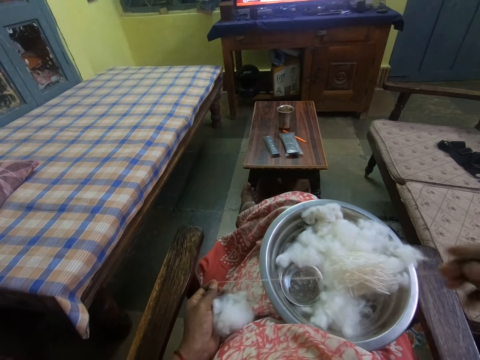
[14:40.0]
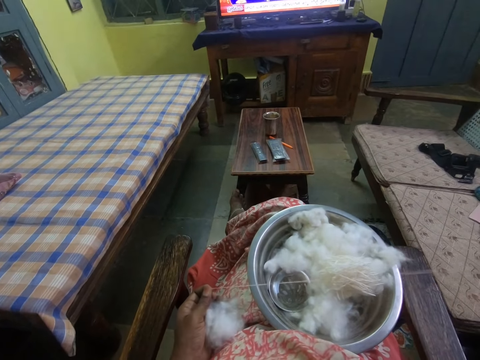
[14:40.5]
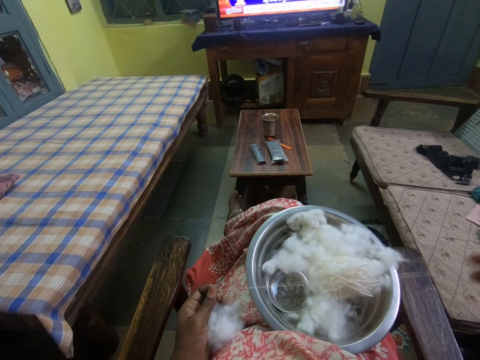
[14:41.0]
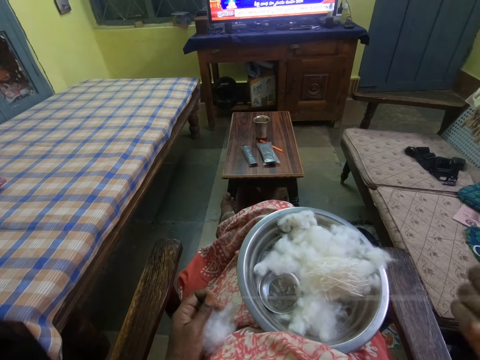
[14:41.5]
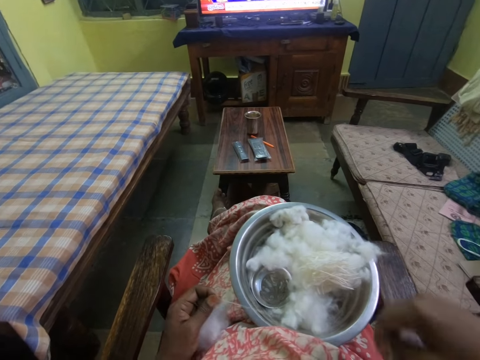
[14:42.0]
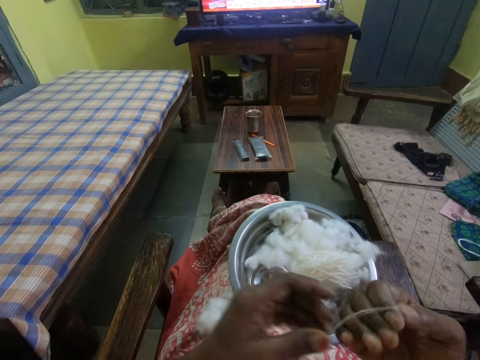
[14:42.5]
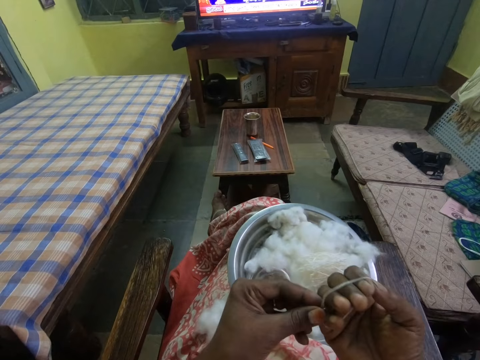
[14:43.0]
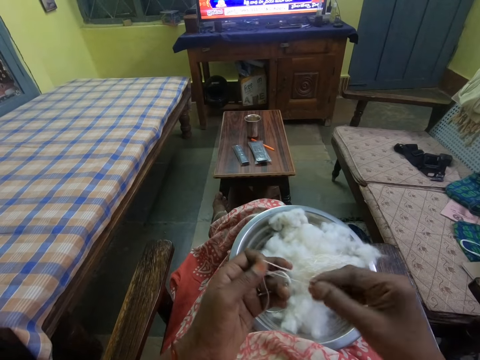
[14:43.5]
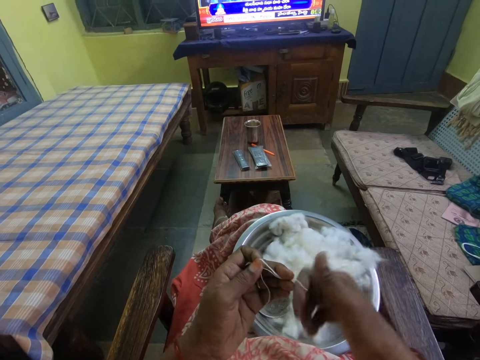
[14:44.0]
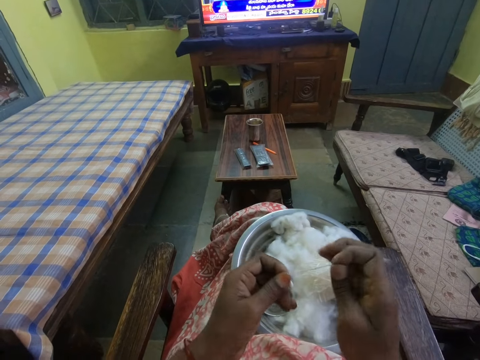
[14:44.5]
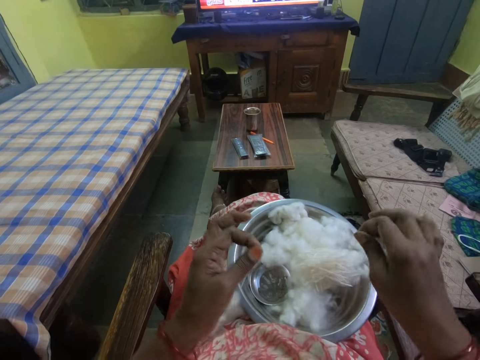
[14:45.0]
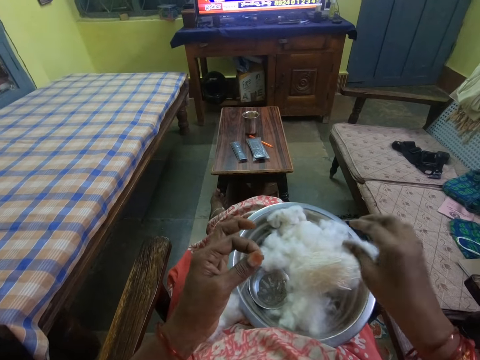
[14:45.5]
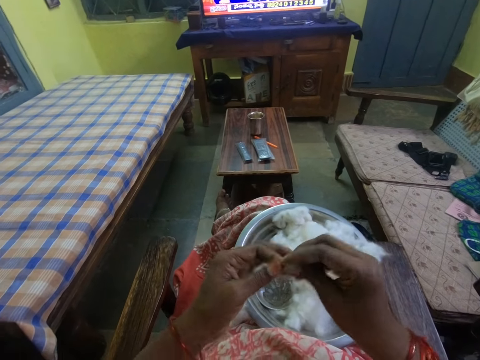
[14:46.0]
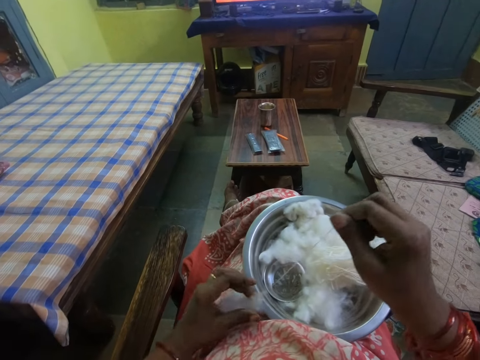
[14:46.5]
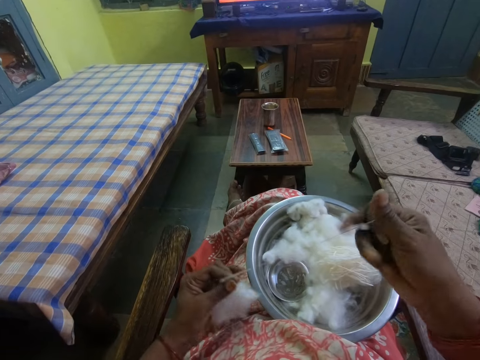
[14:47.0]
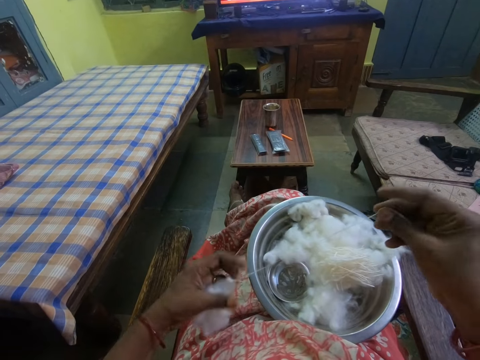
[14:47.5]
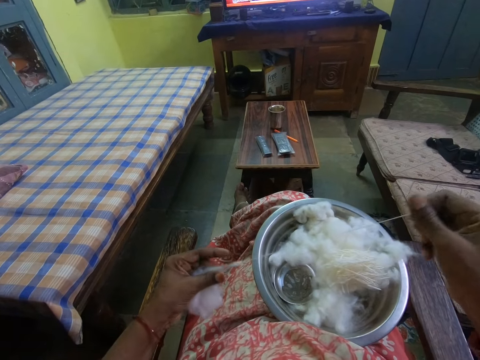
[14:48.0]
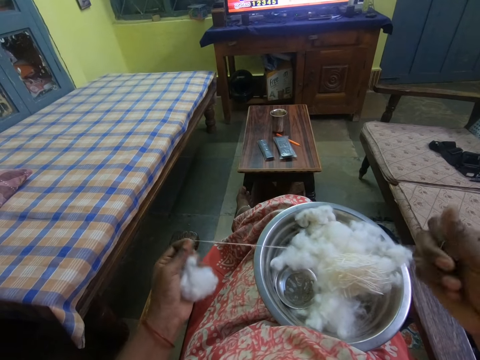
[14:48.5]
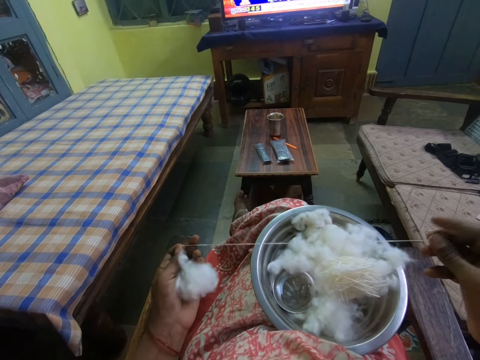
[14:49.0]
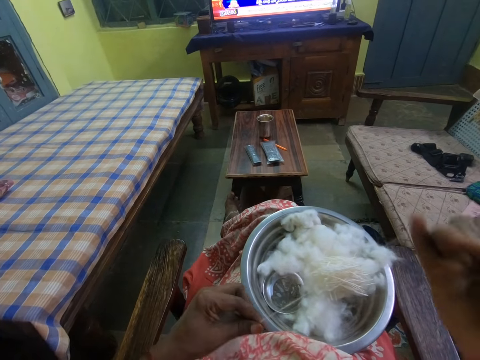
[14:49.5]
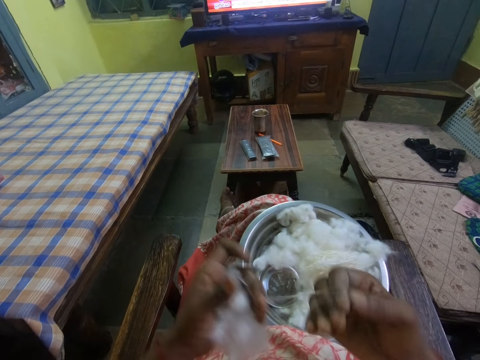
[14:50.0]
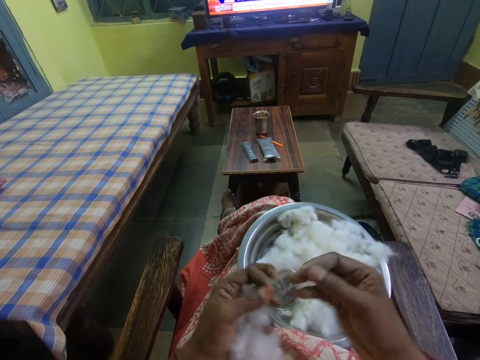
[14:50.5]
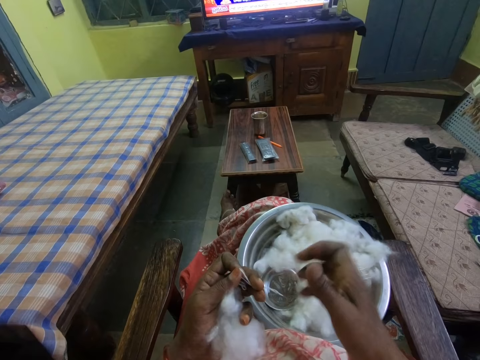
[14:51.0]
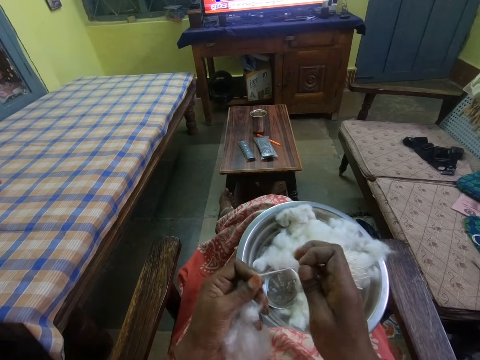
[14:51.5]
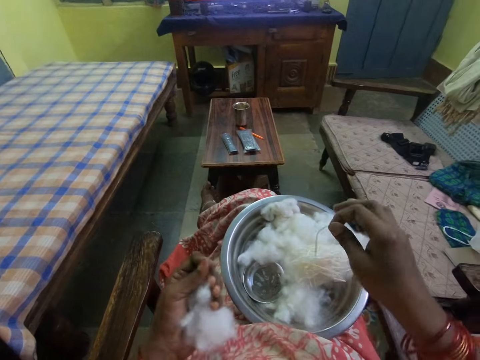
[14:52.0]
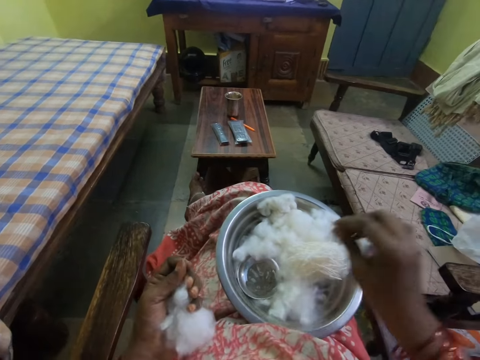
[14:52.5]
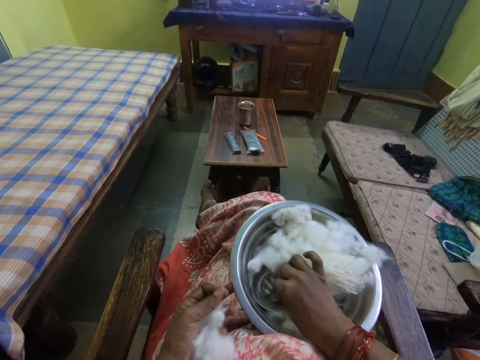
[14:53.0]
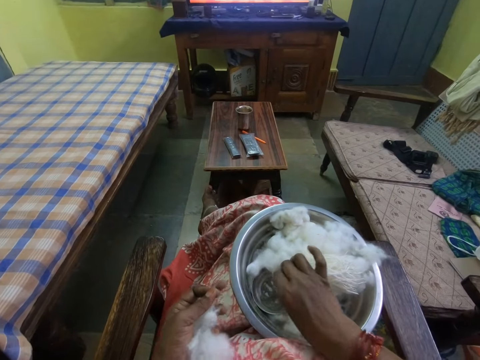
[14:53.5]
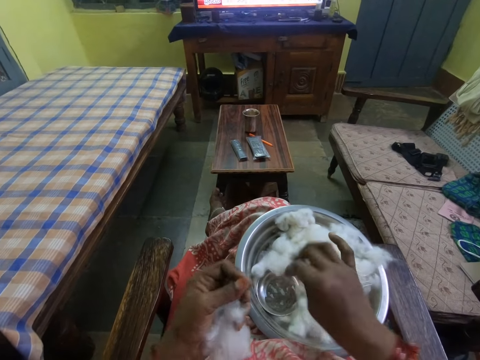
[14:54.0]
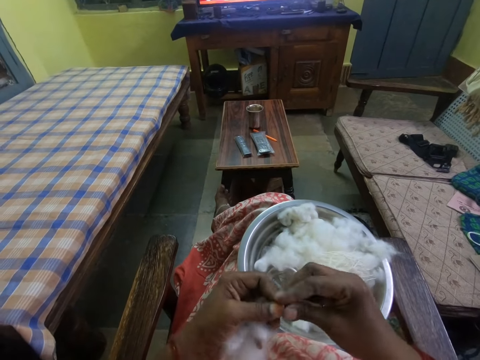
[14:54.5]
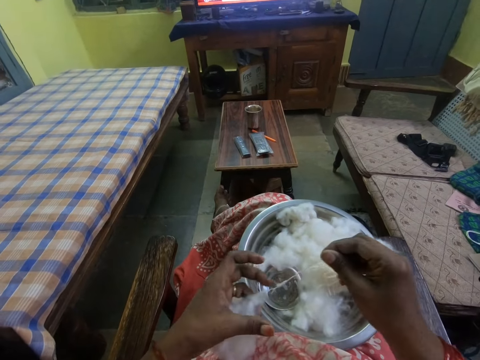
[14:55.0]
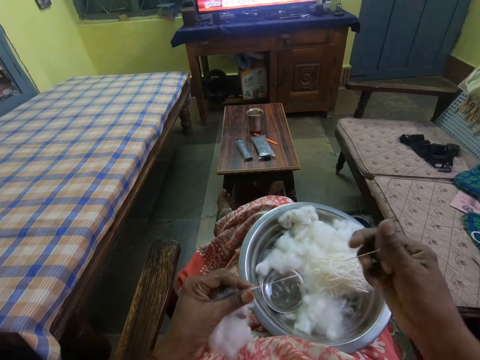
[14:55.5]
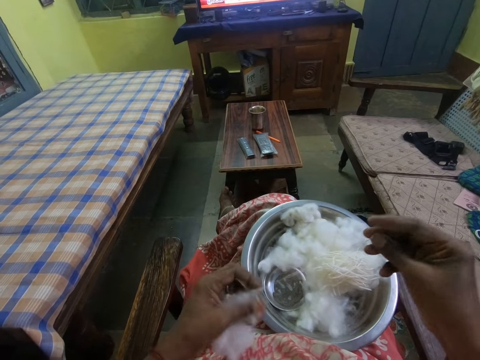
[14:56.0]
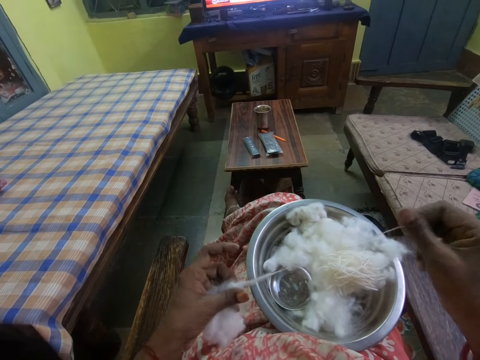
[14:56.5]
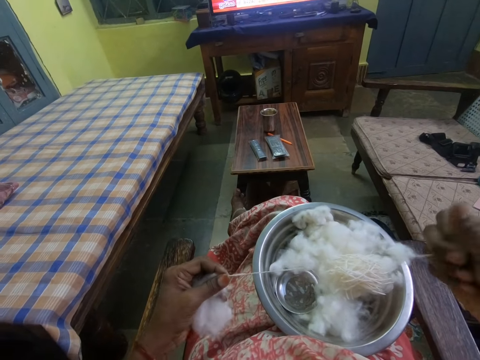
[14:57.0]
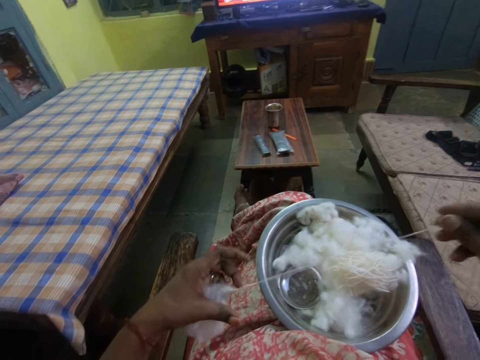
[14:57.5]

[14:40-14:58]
The camera wearer folds the cotton wool strand. They put the cotton wool strand in the tray. They unroll a cotton wool strand from the cotton wool. They fold the cotton wool strand. They put the cotton wool strand in the tray. They dip fingers in the liquid inside the bowl. They rub fingers. They unroll a cotton wool strand from the cotton wool.

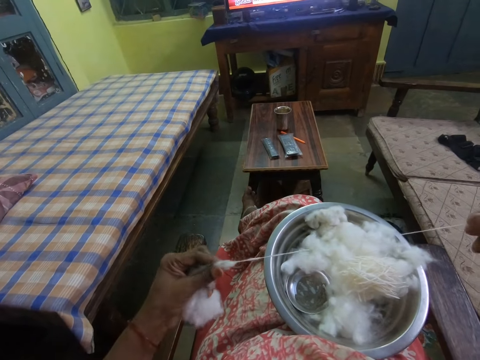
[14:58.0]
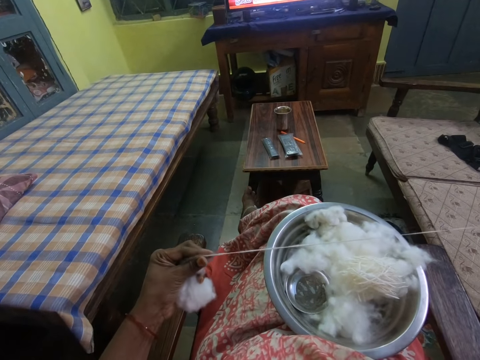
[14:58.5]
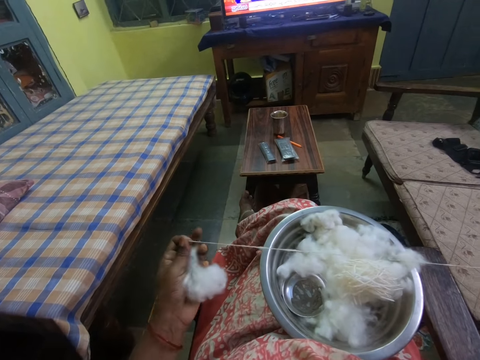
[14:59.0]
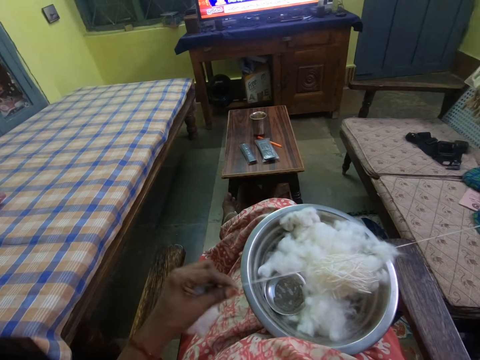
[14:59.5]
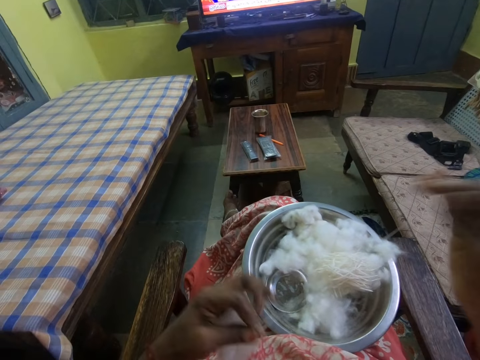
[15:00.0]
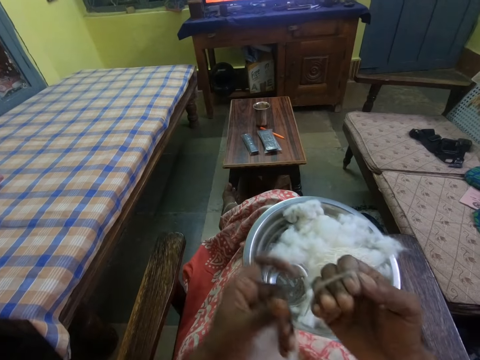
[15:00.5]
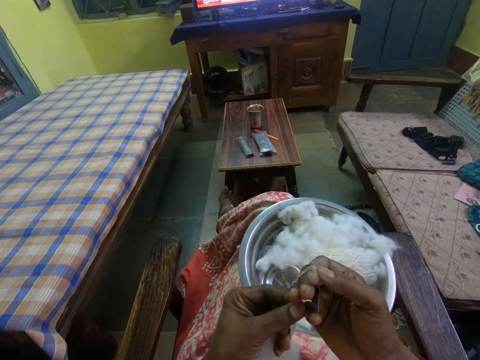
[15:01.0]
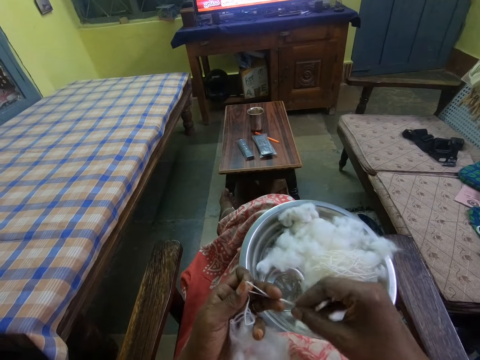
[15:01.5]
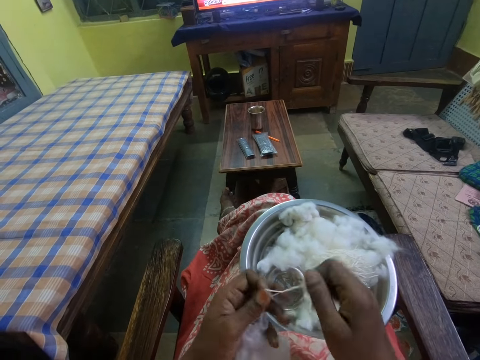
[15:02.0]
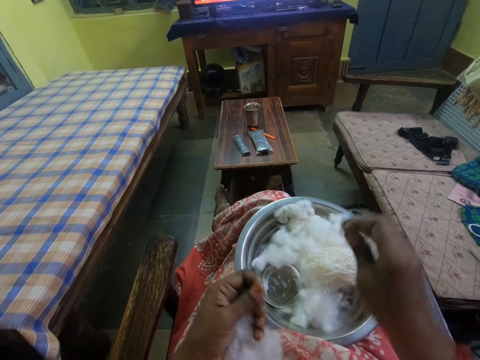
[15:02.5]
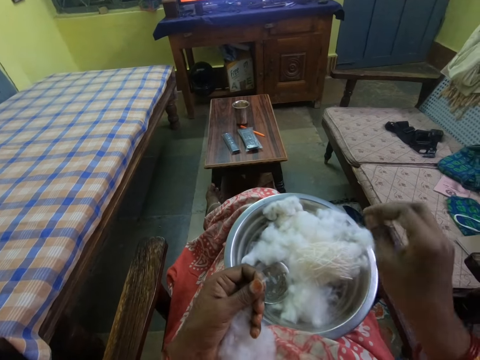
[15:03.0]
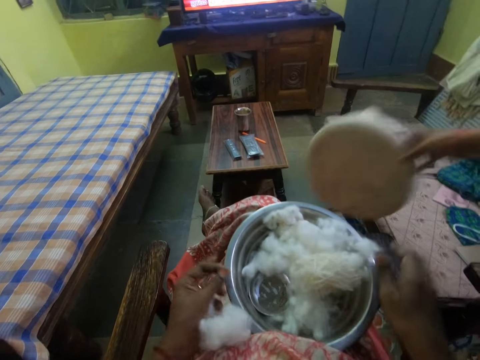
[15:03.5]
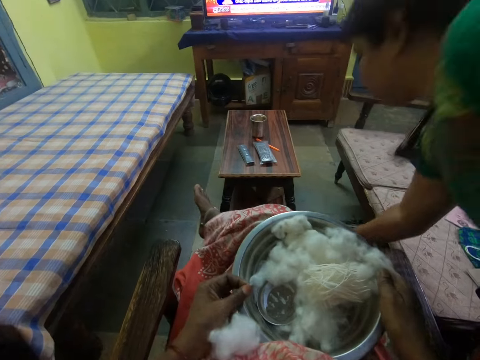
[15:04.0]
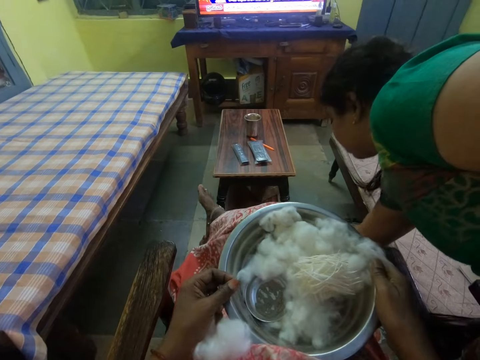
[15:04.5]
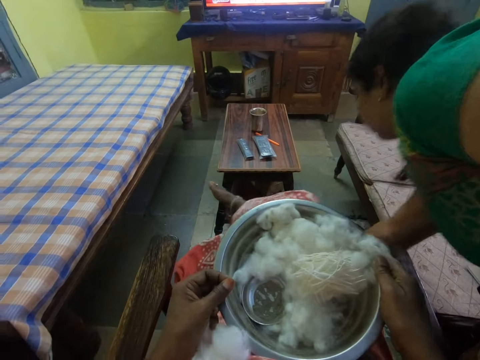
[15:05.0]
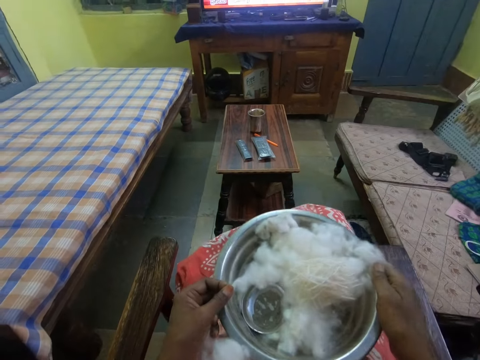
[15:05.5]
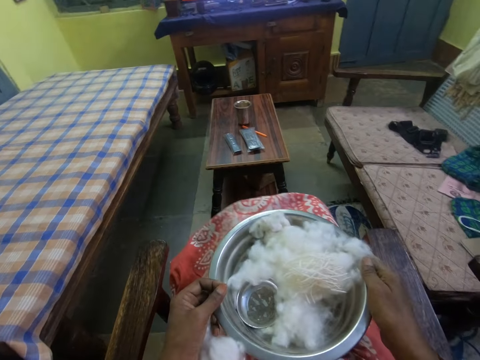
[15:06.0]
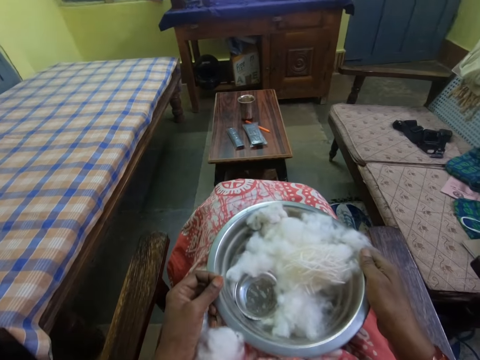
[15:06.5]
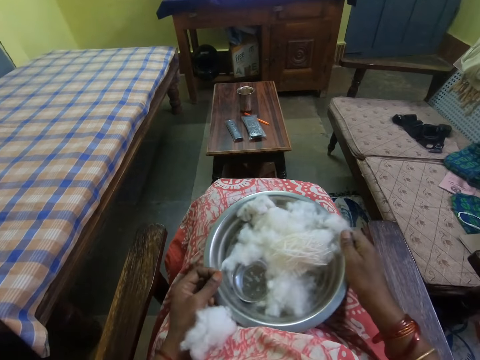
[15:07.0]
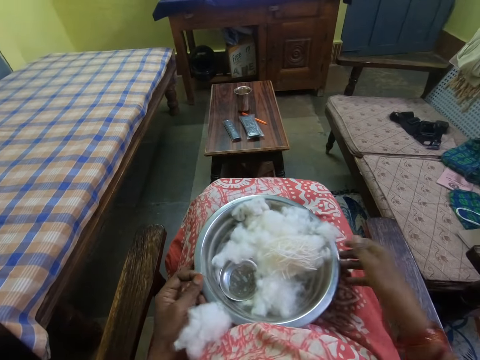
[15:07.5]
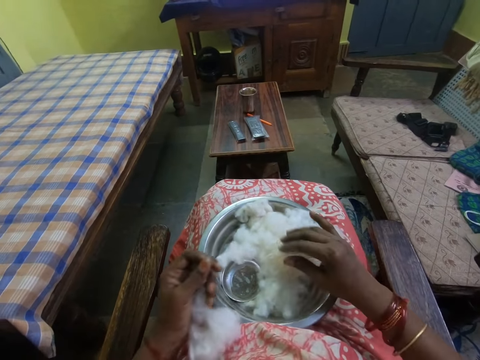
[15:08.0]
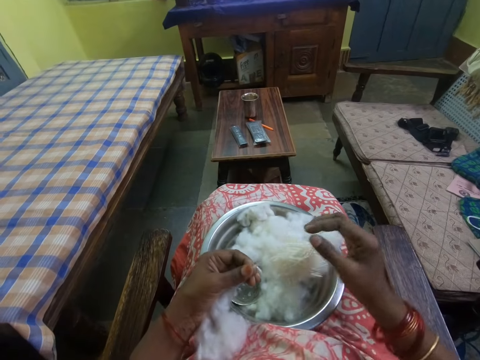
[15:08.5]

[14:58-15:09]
The camera wearer folds the cotton wool strand. They put the cotton wool strand in the tray. A woman puts a stool on the floor. The camera wearer places legs on the stool. They put the tray on the laps.
